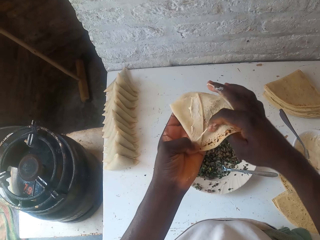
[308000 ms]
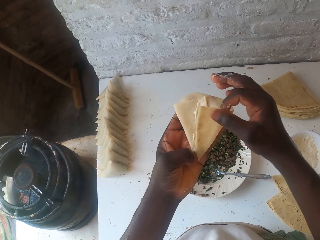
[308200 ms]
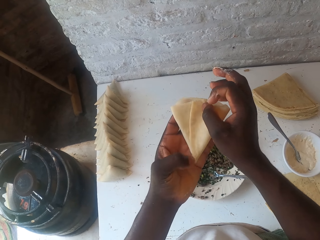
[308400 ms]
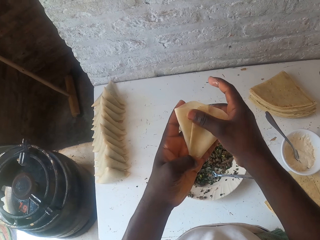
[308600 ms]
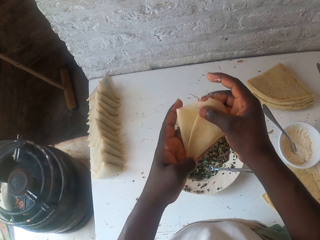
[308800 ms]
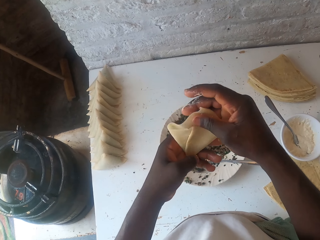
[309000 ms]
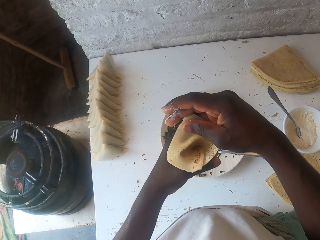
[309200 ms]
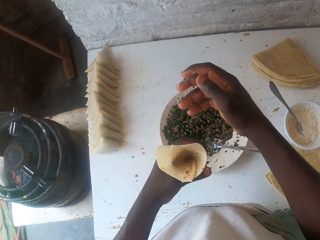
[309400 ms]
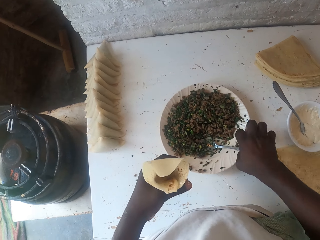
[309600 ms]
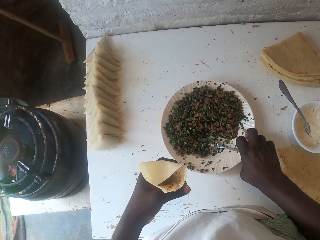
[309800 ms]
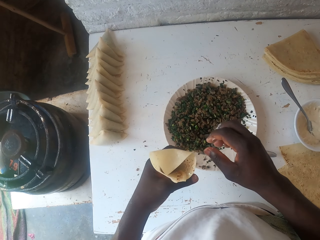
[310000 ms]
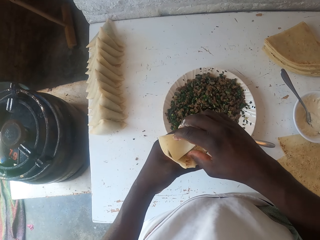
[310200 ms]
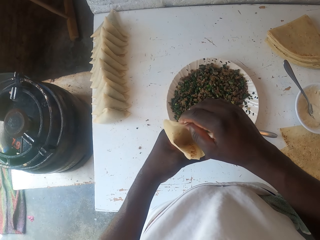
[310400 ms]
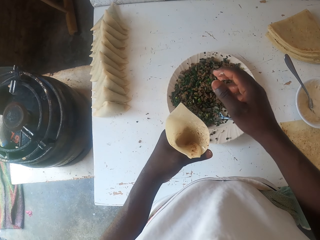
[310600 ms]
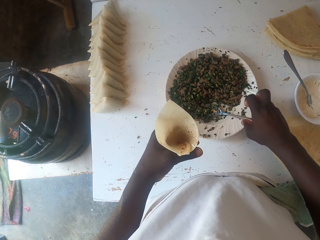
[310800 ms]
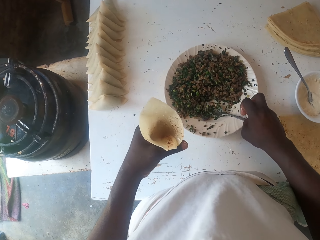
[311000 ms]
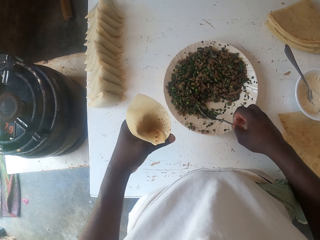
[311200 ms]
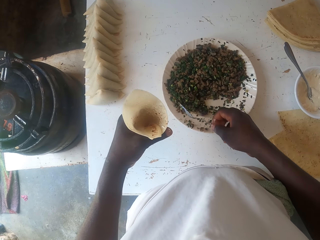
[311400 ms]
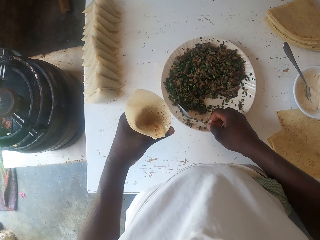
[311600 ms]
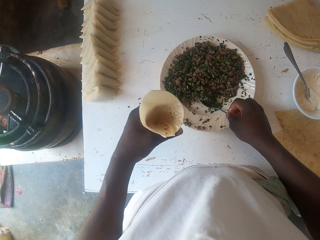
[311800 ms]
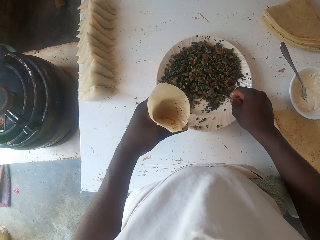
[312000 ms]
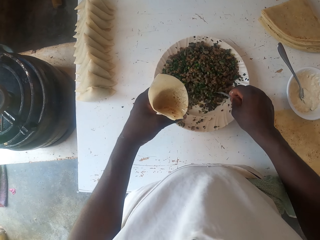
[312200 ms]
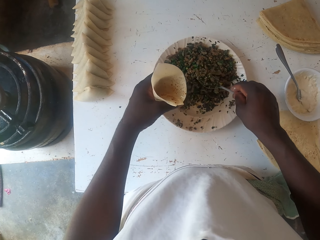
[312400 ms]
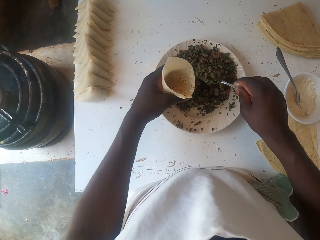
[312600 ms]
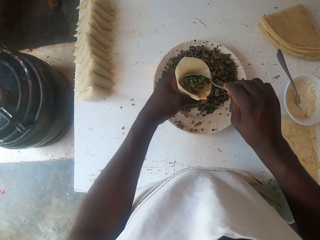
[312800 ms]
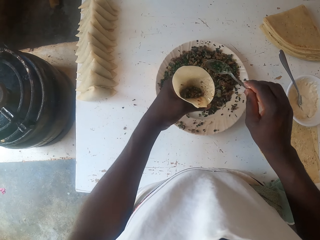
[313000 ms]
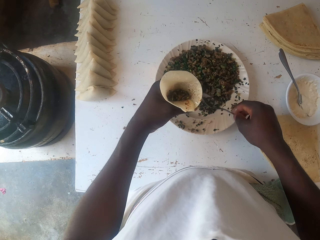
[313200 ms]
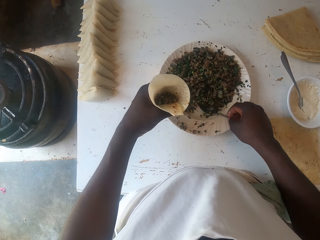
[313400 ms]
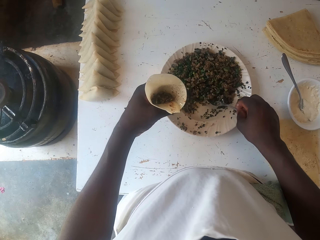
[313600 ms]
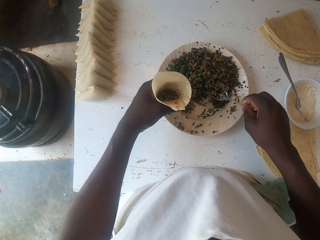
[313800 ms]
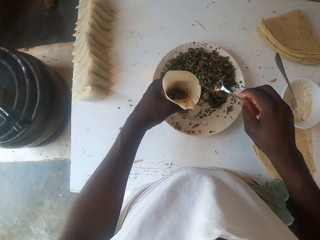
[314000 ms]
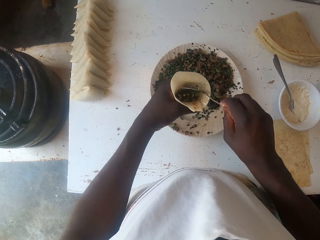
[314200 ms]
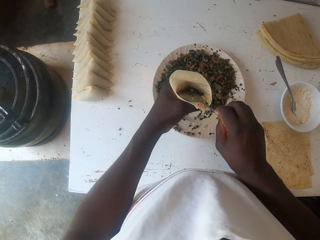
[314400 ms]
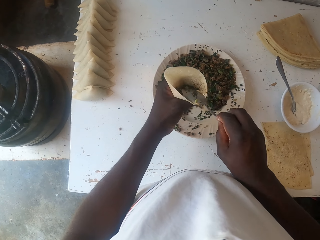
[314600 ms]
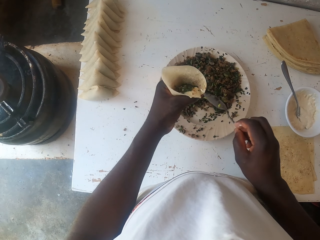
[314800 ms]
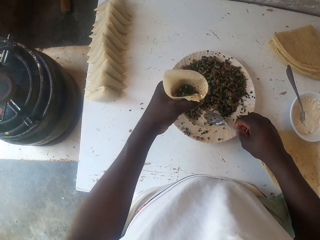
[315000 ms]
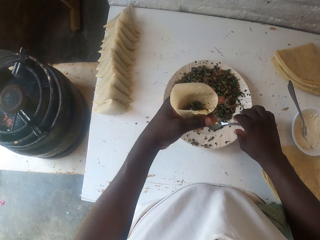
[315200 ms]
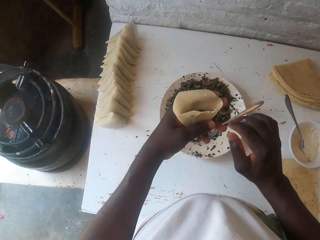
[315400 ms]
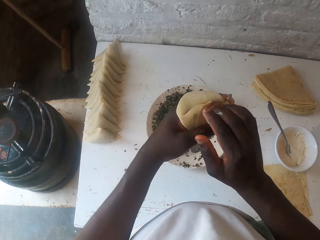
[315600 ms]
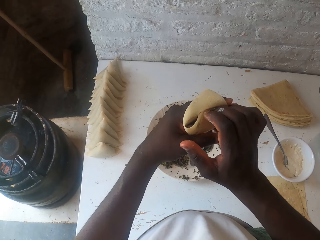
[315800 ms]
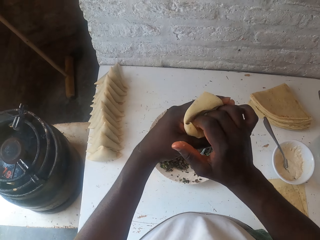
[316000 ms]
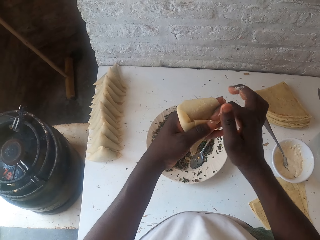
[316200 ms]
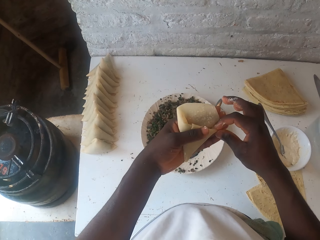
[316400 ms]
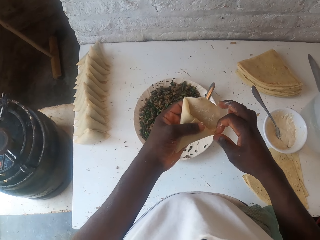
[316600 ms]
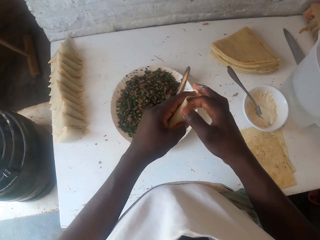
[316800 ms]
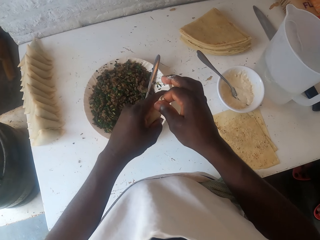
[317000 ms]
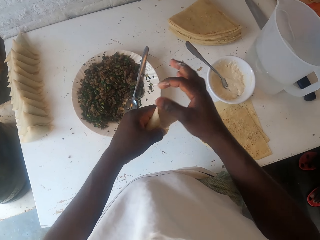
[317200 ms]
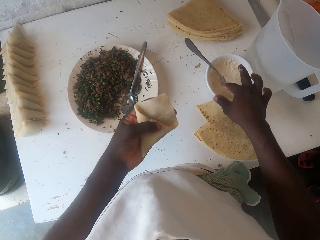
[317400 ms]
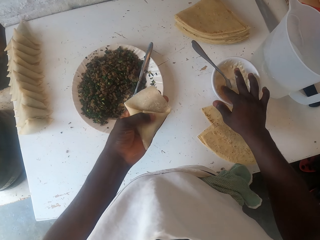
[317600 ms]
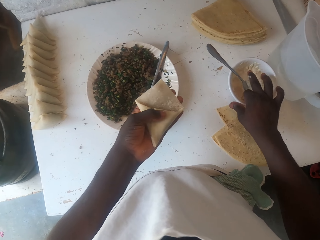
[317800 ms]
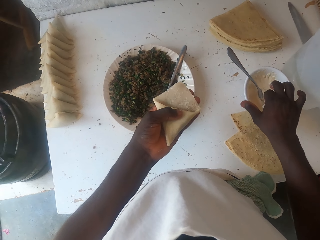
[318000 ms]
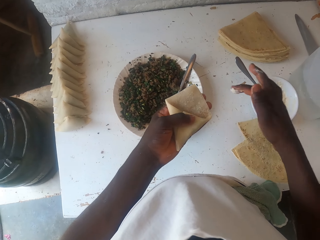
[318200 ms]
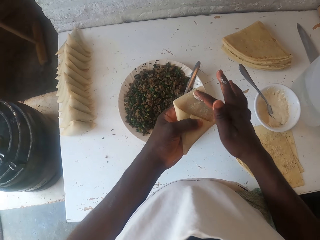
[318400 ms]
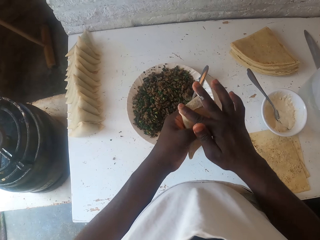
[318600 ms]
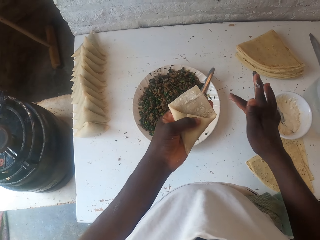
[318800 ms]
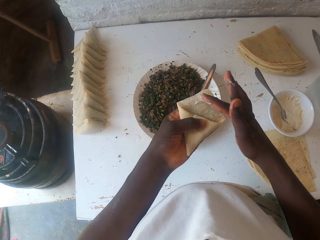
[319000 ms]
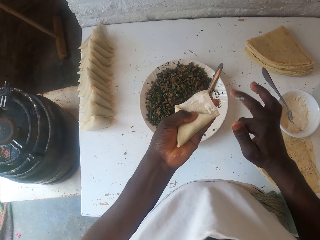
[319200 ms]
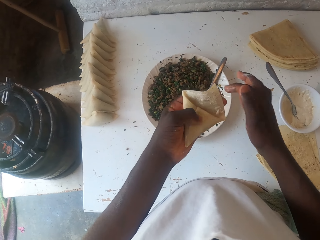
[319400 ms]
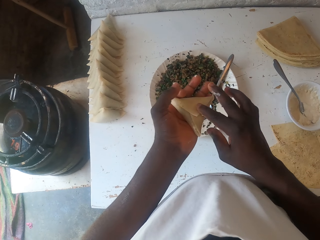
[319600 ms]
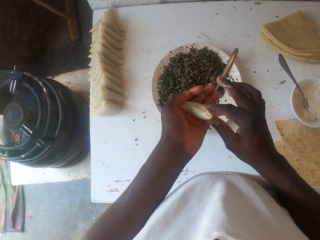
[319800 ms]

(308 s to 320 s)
The camera wearer picks a dough. They stuff the samosa. They prepare the dough. They pick a spoon. They scoop boiled peas. They place the boiled peas in the dough. They place the spoon in the plate. They seal the dough. They moisten the dough.

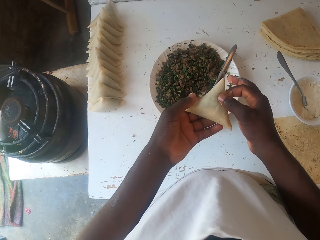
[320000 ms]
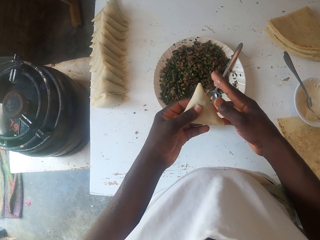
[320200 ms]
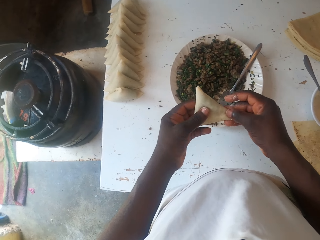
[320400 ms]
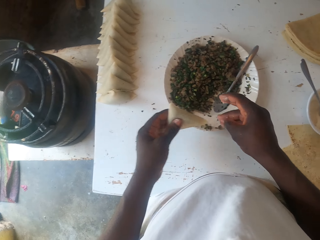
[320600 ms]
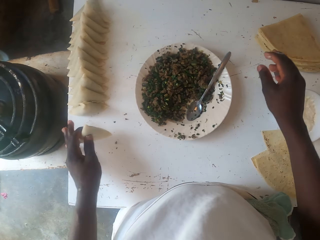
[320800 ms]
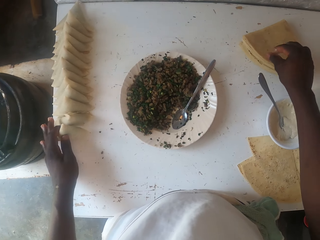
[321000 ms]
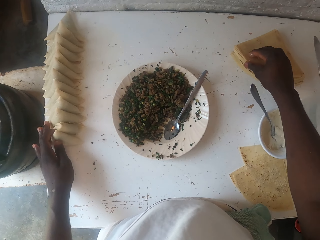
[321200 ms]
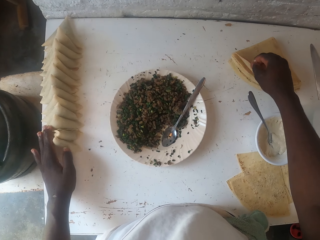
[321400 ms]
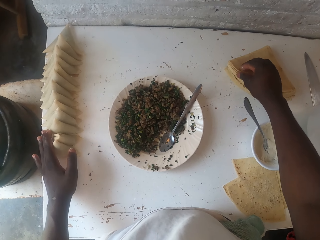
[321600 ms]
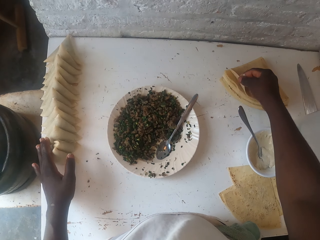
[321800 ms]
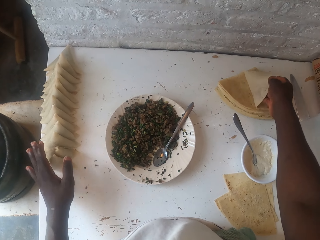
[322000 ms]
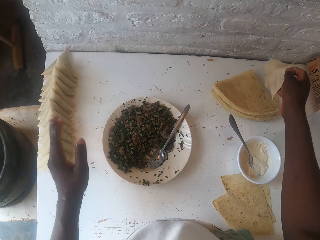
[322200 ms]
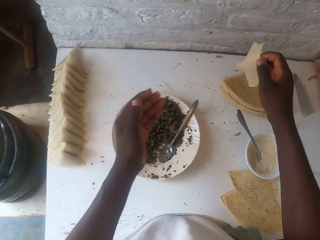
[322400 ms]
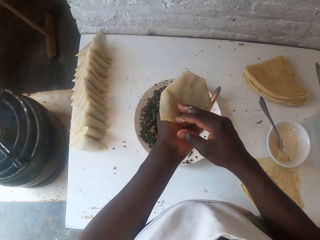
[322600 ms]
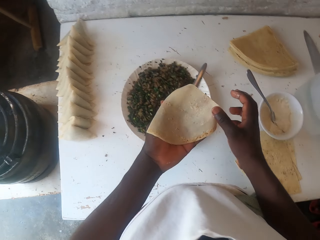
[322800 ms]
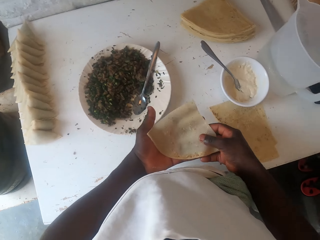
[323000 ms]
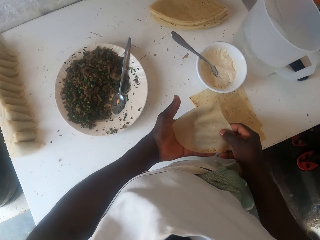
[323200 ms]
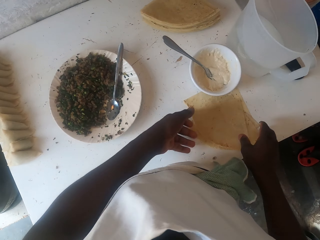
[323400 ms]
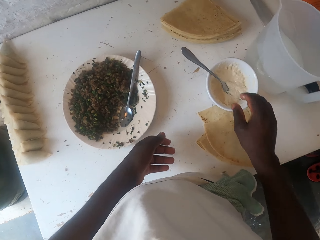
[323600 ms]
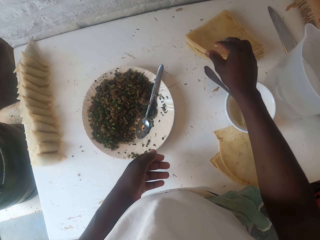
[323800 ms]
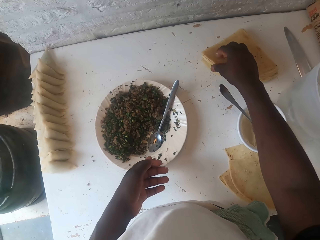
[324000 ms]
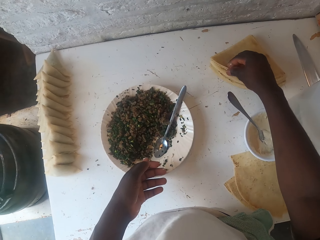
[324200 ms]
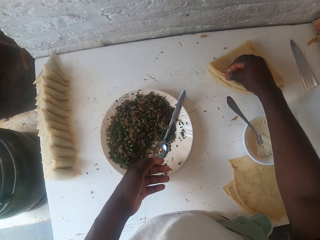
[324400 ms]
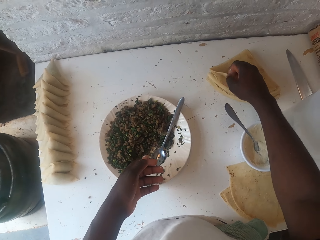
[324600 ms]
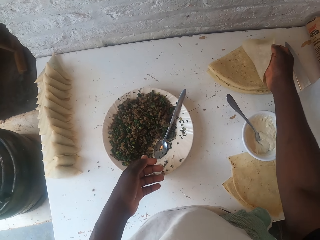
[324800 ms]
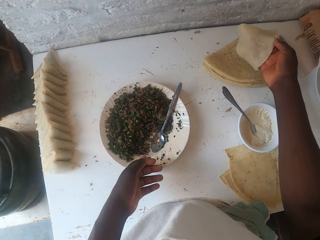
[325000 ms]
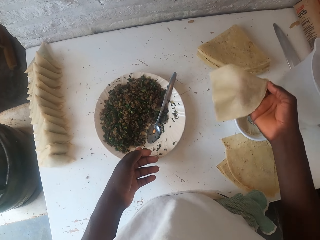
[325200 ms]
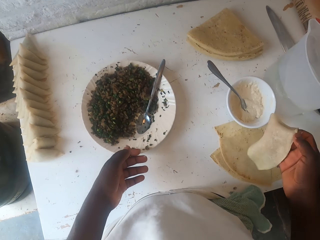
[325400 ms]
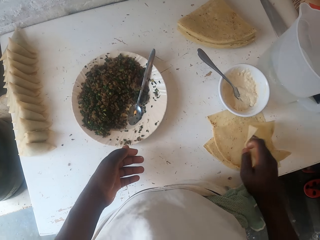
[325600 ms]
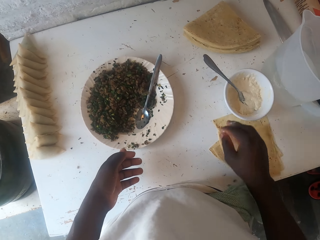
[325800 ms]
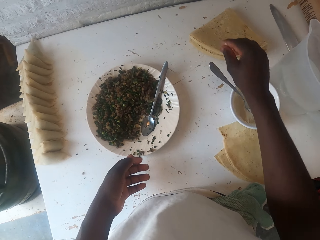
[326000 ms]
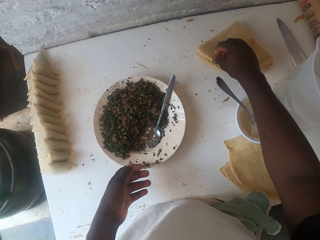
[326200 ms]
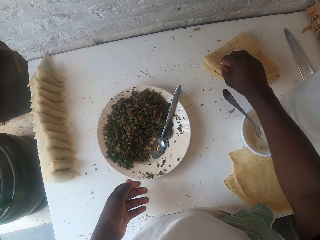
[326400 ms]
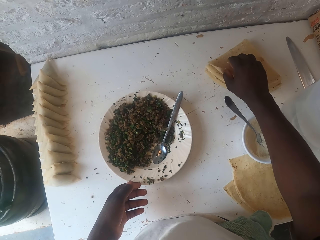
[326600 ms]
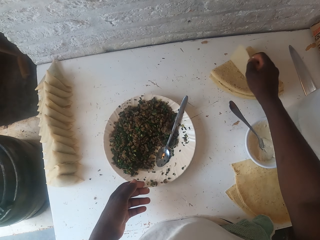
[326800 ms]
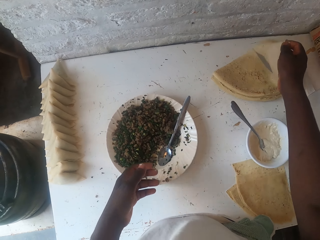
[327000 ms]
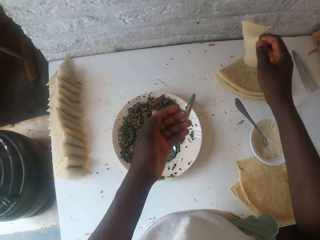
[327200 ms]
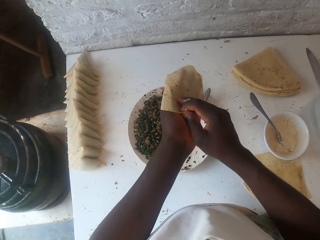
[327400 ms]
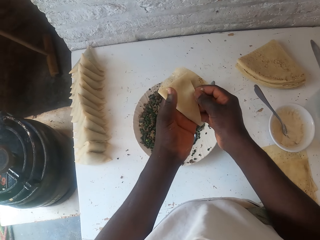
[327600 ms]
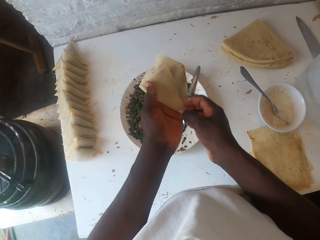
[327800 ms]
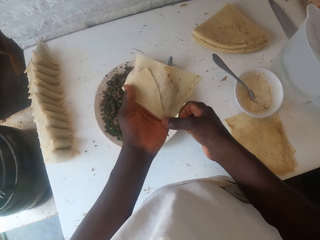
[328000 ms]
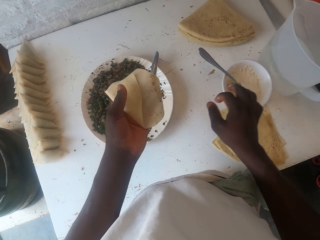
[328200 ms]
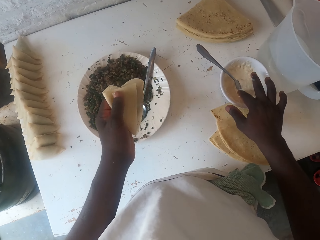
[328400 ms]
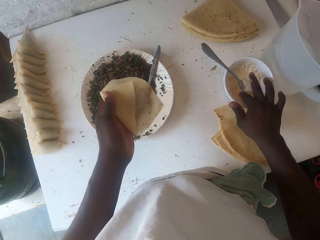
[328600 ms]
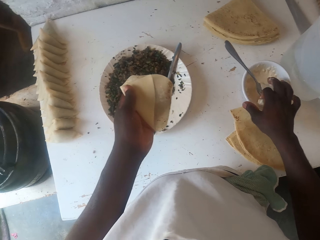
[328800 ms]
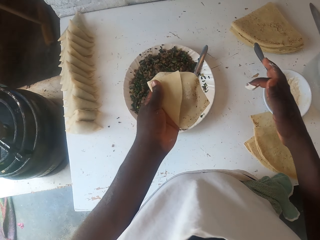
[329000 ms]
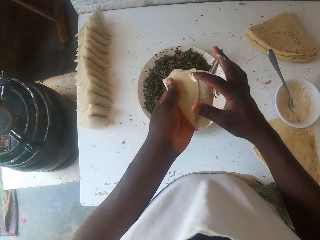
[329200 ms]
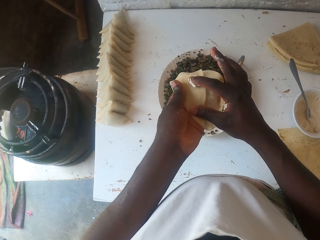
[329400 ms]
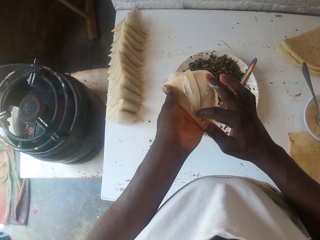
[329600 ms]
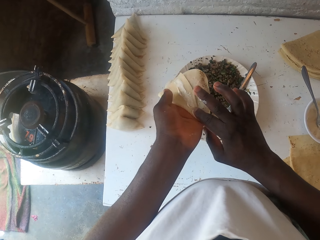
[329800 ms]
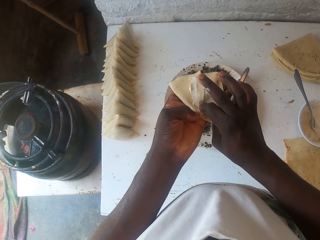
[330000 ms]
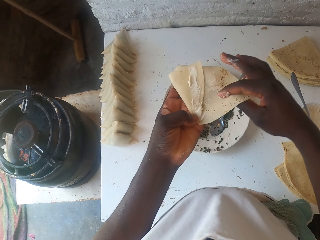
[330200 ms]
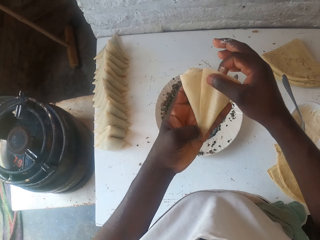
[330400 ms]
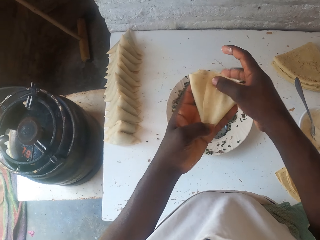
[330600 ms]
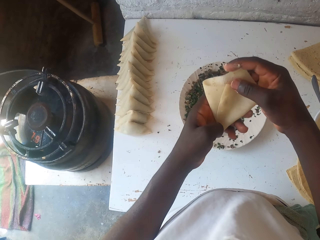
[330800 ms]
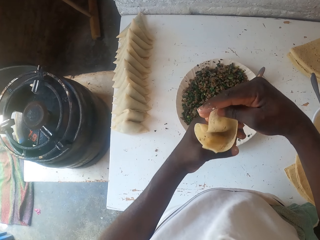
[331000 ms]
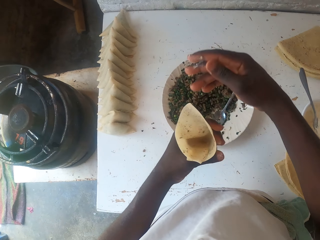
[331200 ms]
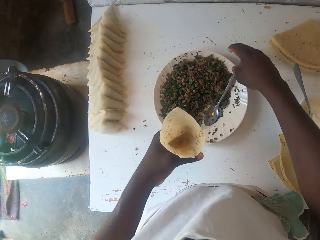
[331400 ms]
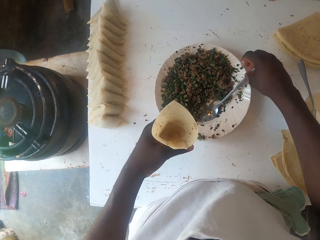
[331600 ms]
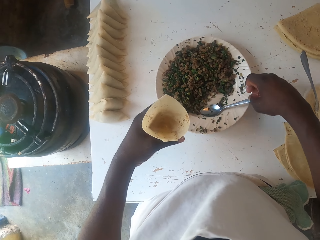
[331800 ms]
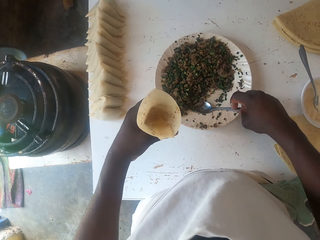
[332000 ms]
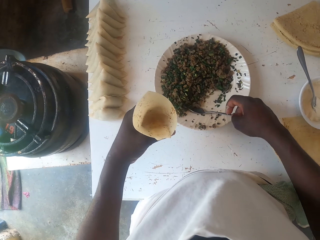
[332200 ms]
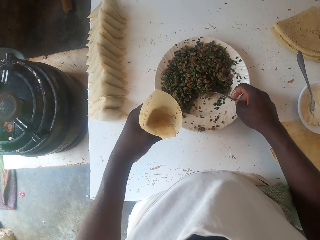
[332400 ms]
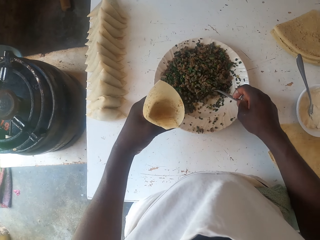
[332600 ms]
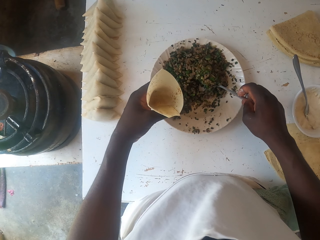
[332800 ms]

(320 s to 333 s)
The camera wearer places the samosa pocket or samosa on the table. They relocate the dough. They put the samosa aside. They pick a dough. They fold the dough. They moisten the dough. They fold the dough. They pick a spoon. They stuff the samosa.
